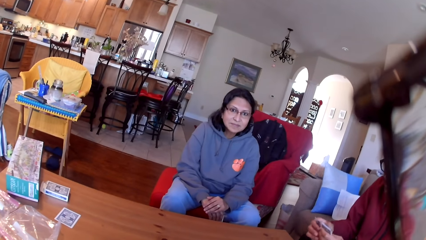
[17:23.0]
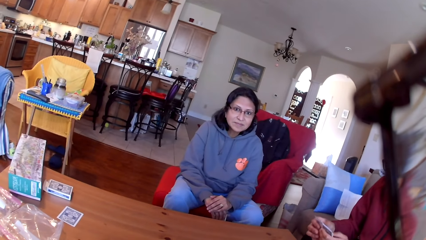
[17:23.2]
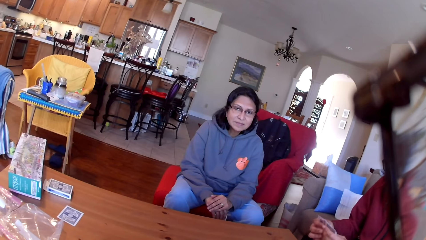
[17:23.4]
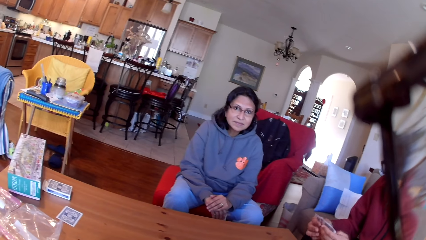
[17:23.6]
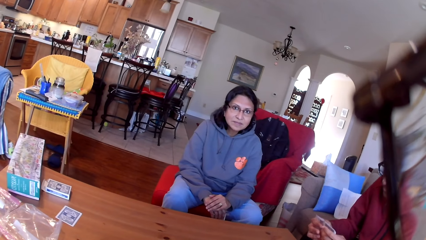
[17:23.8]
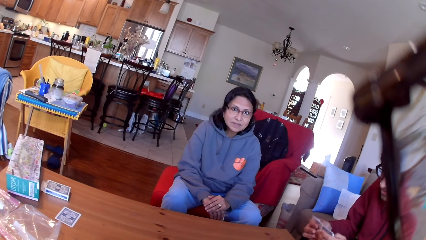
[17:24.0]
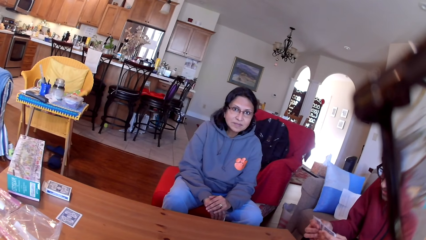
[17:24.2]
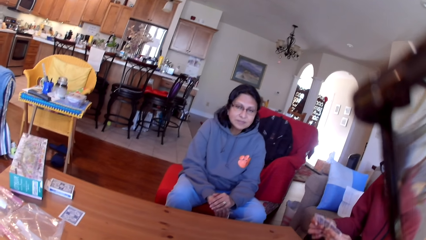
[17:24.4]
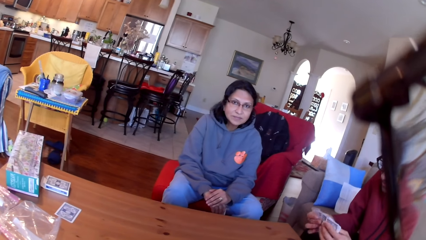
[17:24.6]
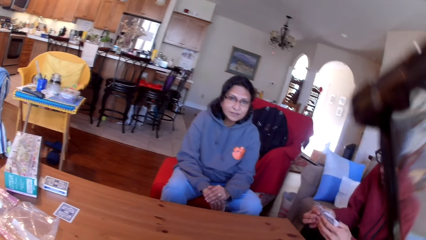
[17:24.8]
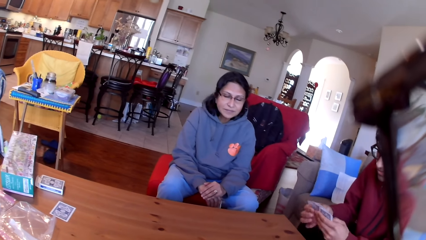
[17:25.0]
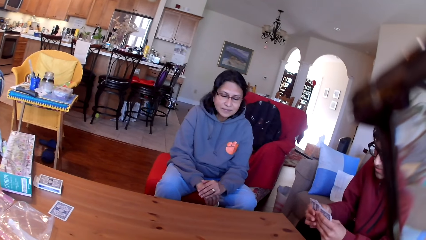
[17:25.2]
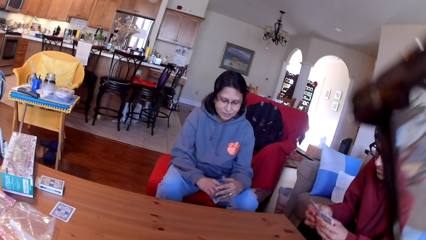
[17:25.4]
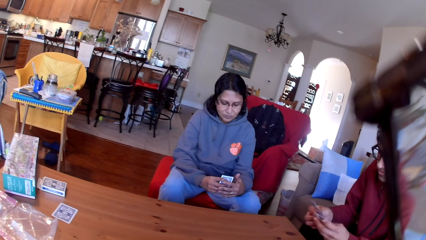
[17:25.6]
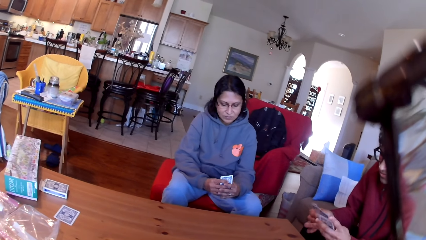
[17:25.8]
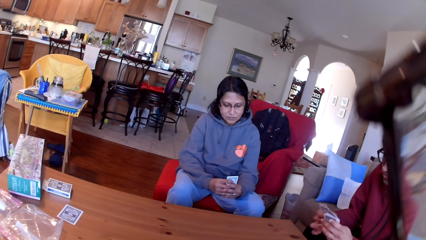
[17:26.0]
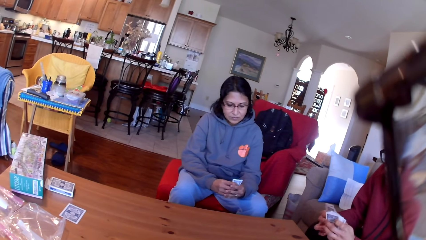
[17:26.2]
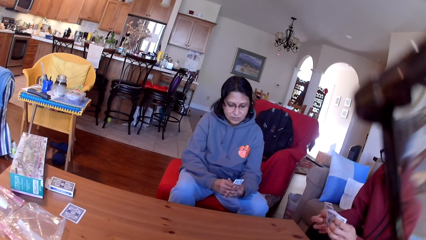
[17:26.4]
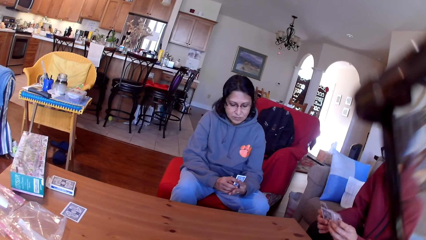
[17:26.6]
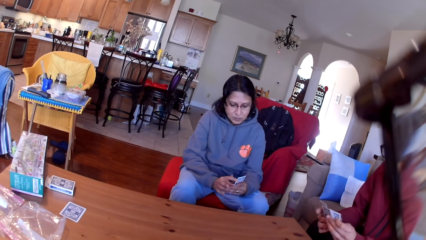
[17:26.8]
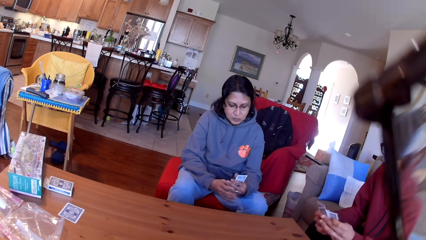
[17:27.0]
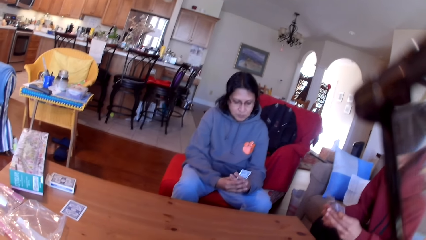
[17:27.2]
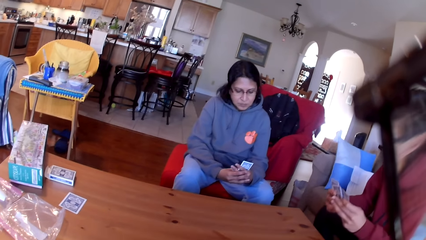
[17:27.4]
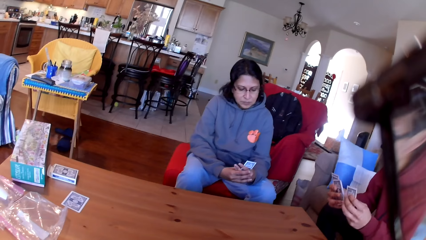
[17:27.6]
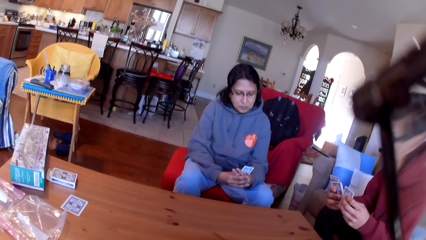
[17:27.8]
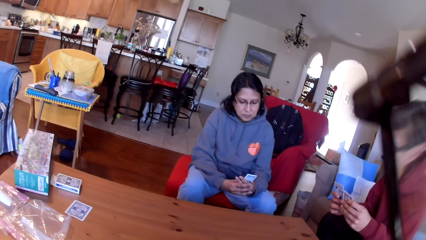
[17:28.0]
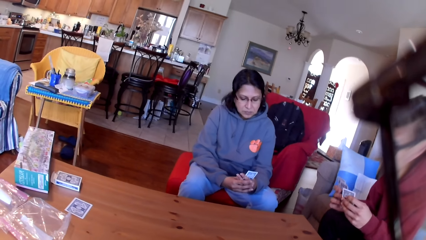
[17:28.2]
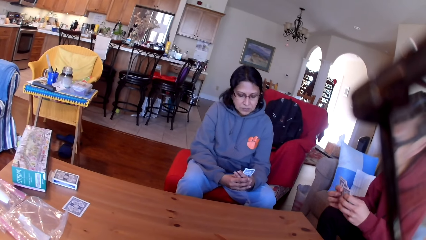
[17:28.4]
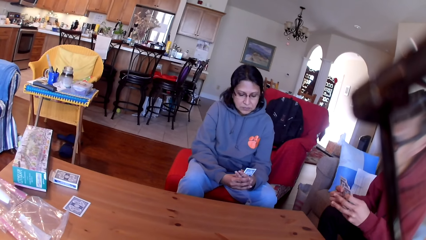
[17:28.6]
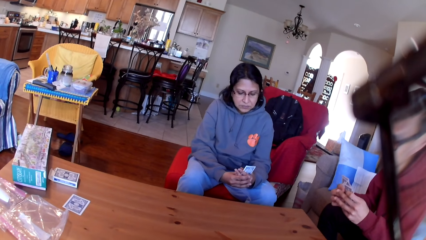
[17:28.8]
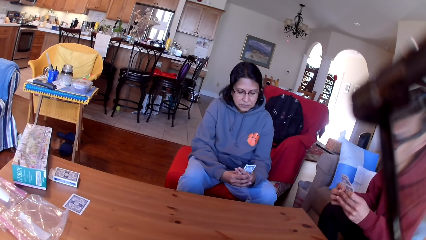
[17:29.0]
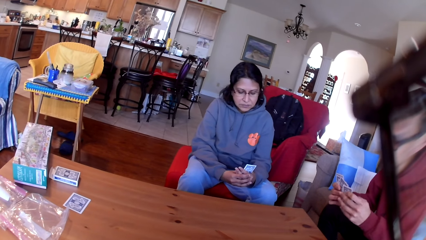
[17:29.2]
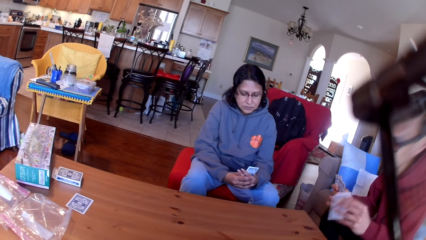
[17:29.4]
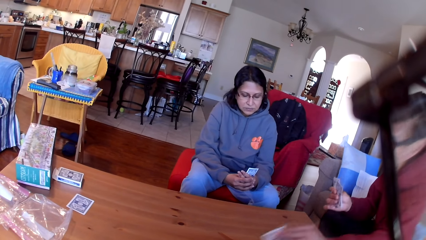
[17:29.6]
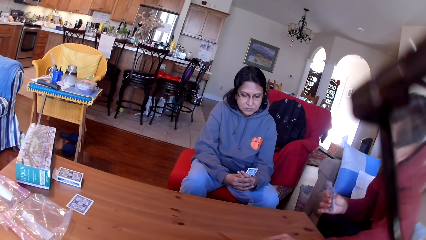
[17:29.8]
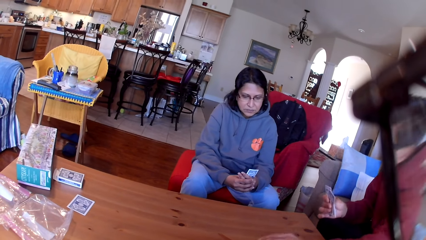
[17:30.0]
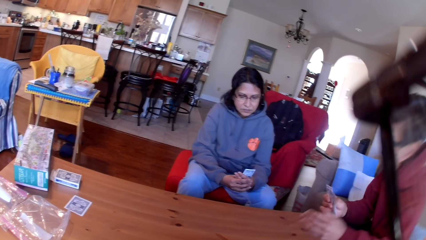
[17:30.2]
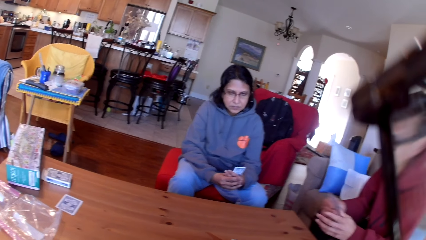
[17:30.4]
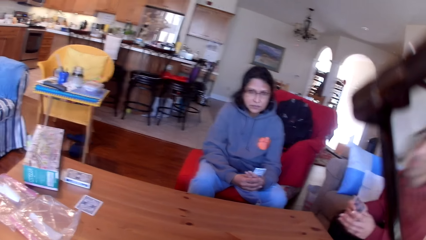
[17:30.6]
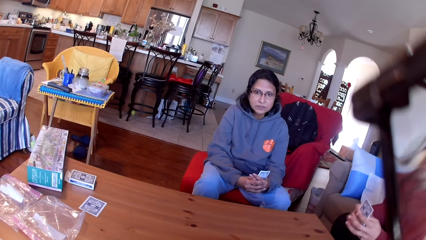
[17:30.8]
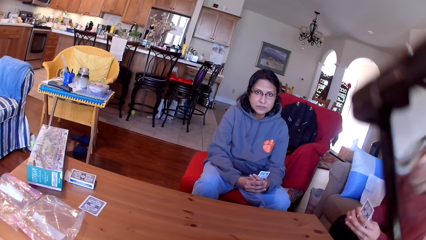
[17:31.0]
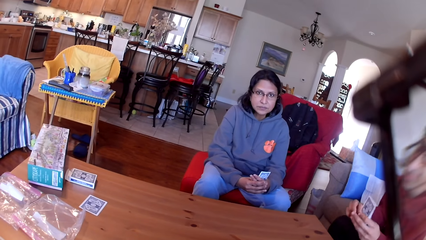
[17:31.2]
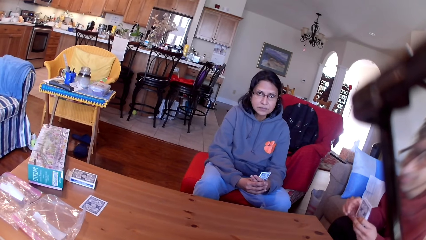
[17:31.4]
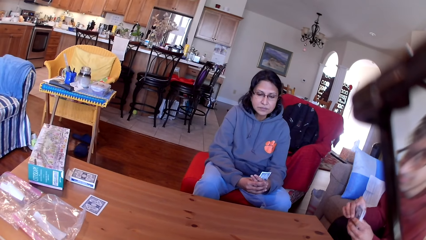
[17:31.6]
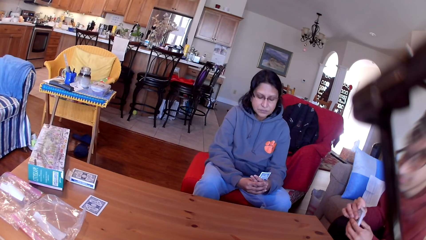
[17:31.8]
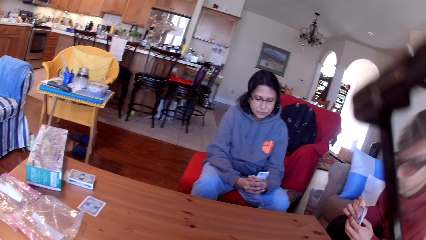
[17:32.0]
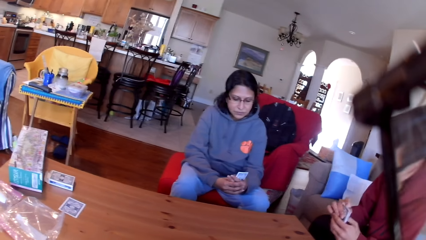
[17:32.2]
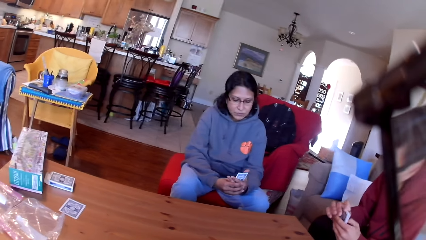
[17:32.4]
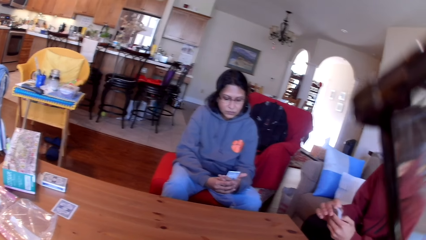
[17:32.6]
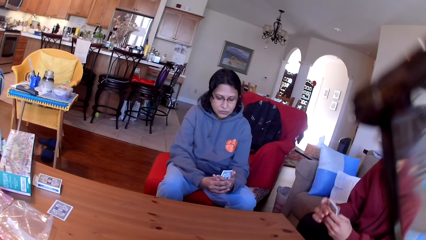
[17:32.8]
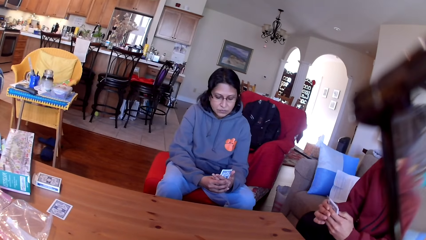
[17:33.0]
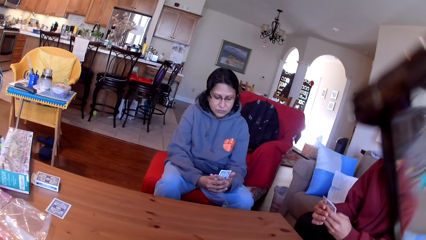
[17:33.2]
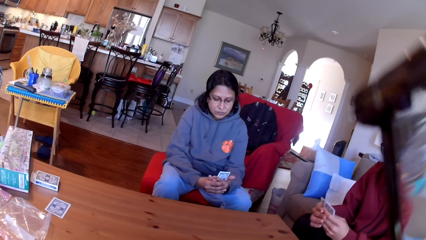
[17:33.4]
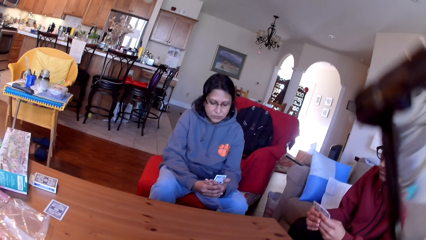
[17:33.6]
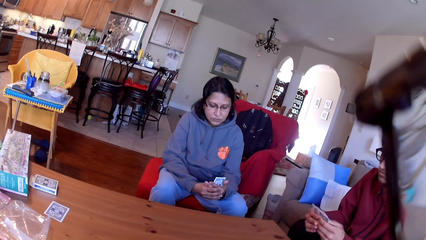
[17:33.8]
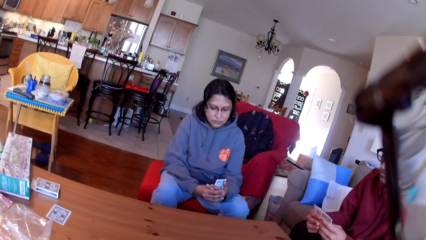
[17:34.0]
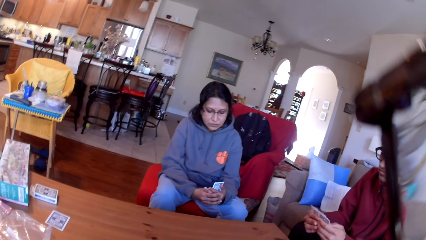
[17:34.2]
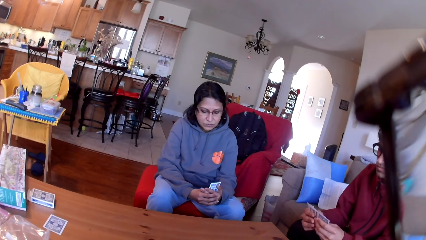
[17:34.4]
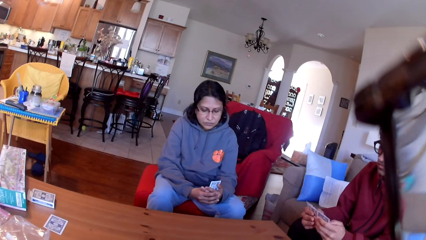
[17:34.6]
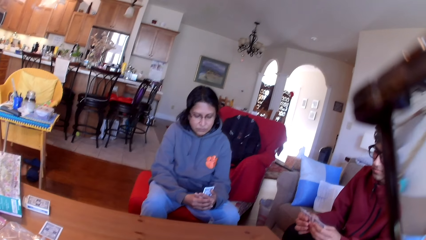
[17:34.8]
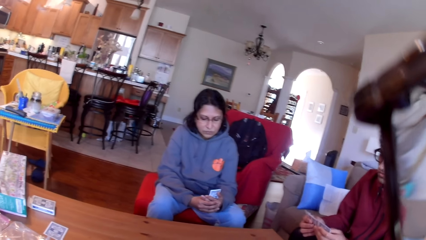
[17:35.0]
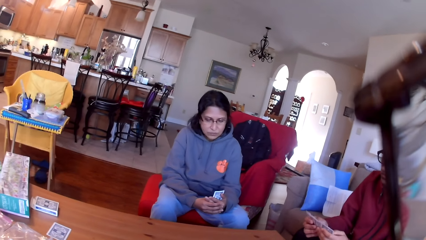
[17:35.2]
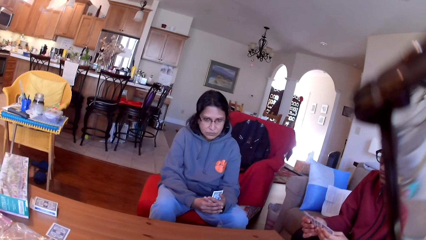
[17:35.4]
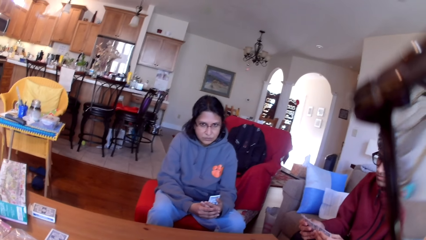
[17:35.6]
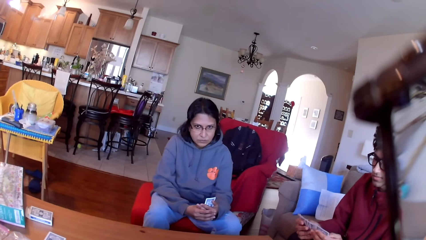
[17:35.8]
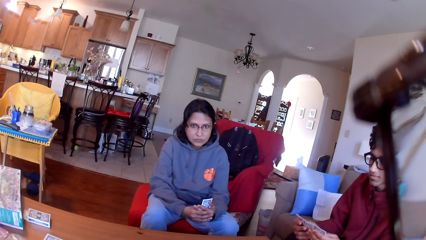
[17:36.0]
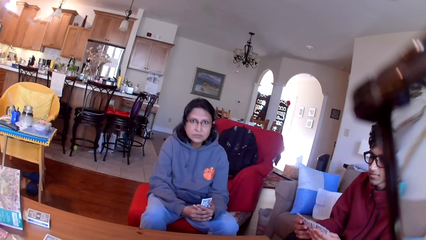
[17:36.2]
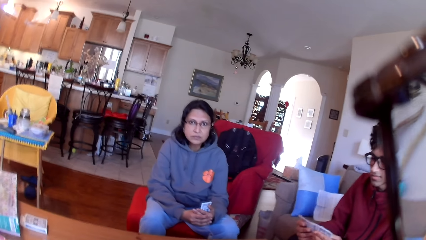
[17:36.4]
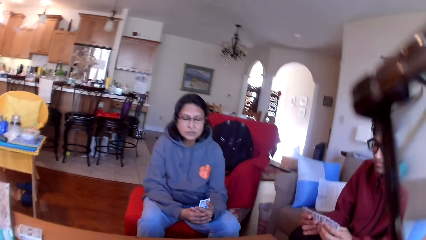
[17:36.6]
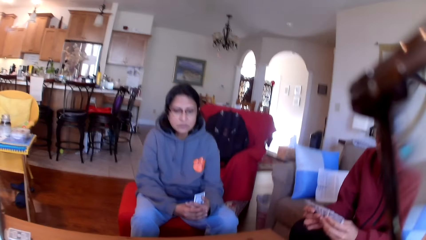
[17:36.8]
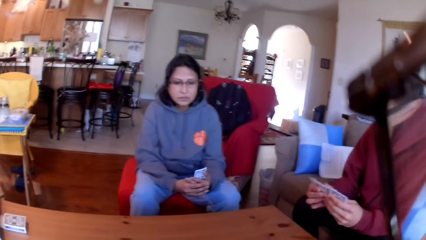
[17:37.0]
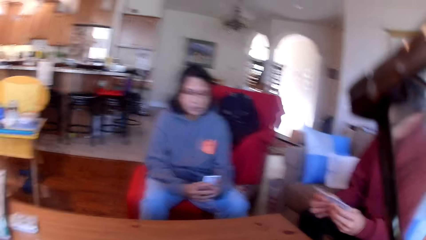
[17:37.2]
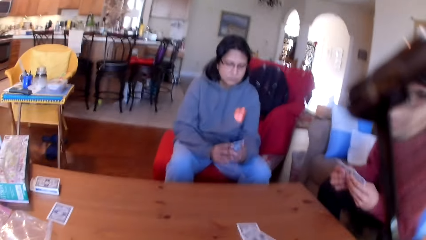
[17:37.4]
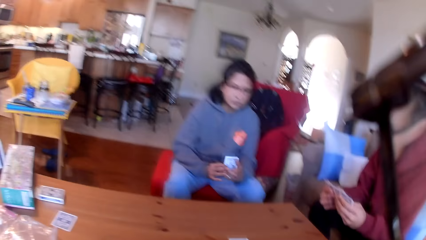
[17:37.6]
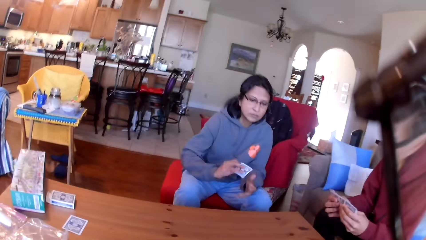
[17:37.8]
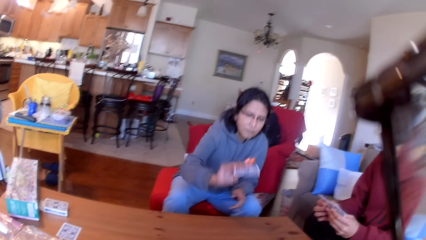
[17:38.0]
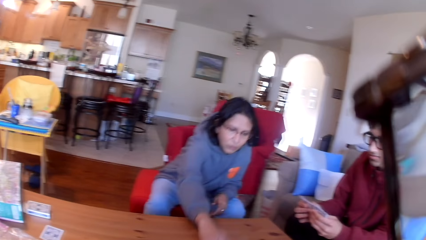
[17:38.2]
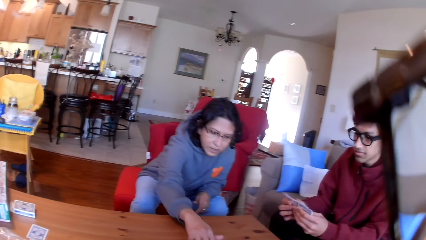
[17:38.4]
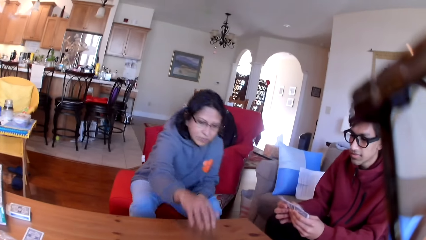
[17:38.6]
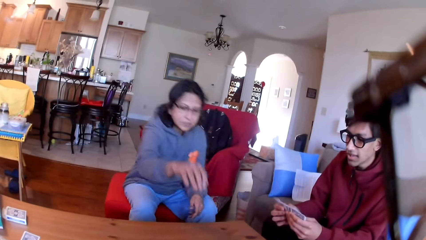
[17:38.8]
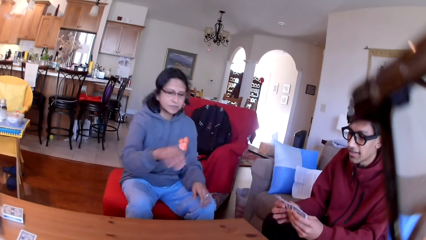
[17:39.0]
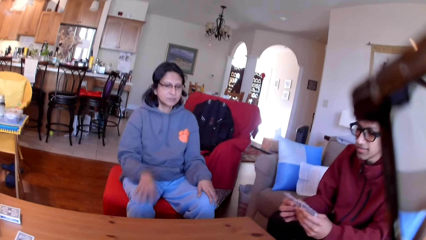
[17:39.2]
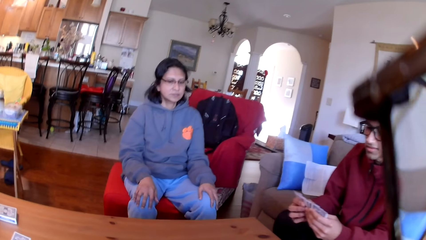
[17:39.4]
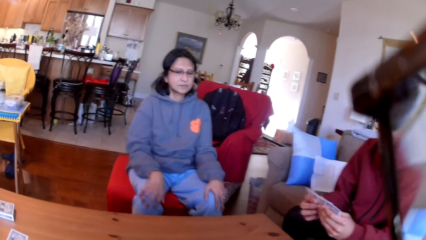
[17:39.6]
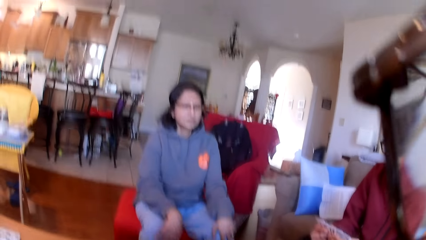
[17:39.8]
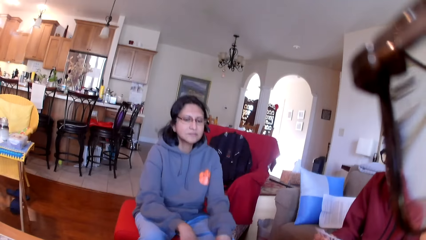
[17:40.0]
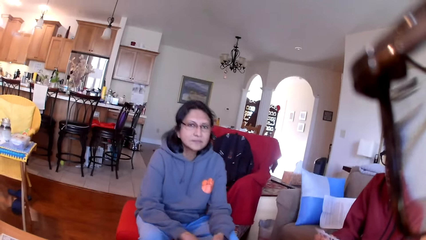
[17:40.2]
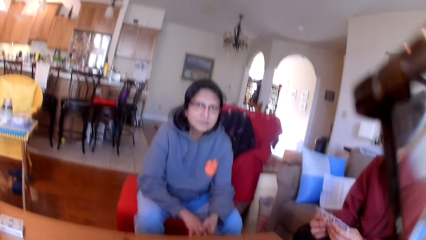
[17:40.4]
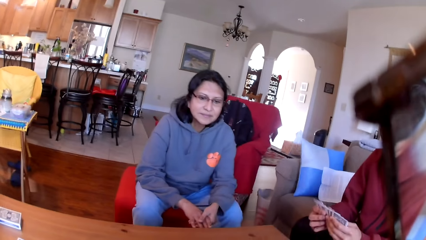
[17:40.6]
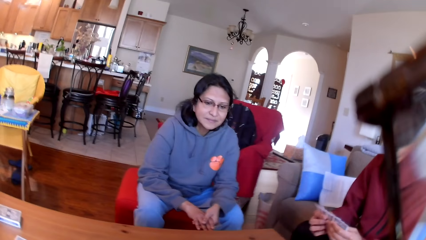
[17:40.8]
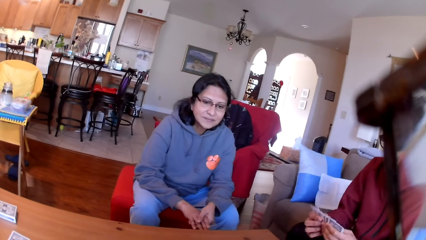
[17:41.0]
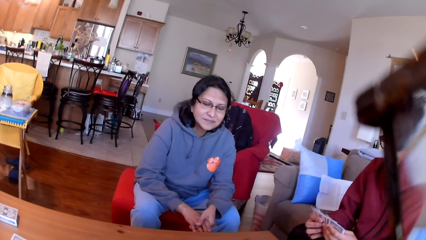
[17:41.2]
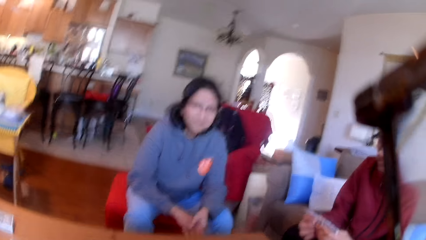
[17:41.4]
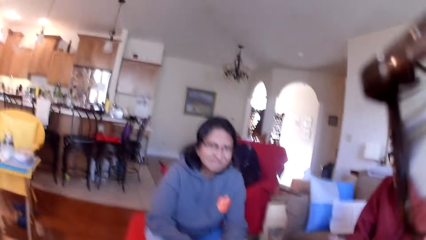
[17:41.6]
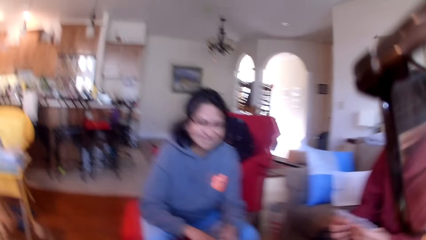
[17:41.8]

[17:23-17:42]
A woman stares at a person. A man moves the cards in his hands. The woman stares at the cards in her hands. The man moves the cards in his hands. The man places a card on the table. The woman stares at the cards in her hands. The man moves the cards in his hands. The camera wearer places a card on the table. The woman places a card on the table. The man stares at the cards in his hands.
